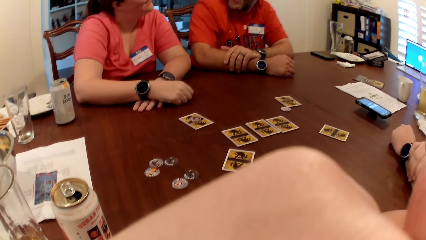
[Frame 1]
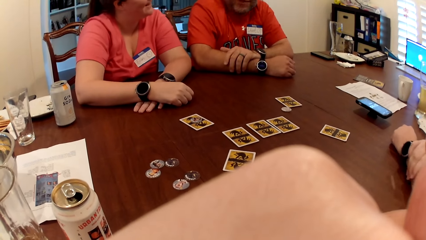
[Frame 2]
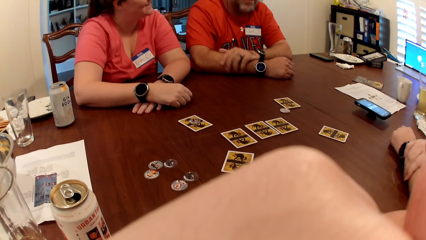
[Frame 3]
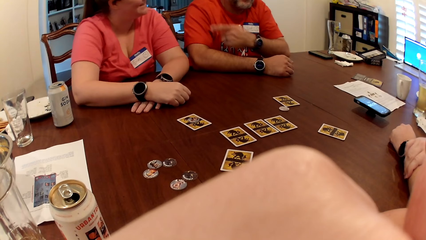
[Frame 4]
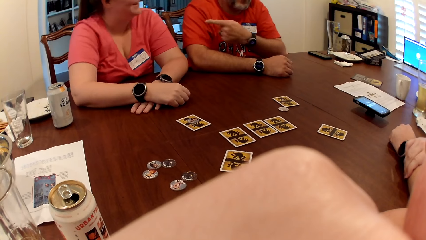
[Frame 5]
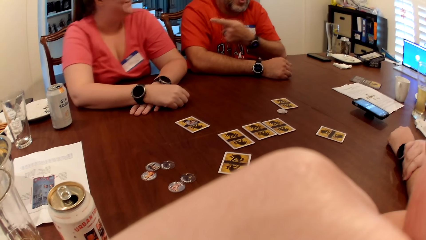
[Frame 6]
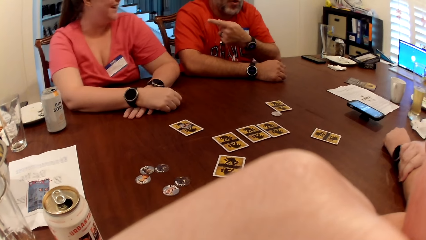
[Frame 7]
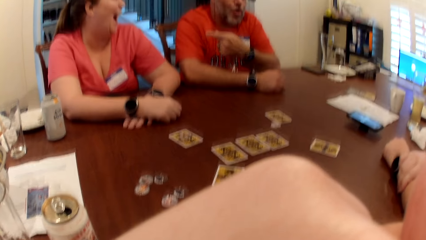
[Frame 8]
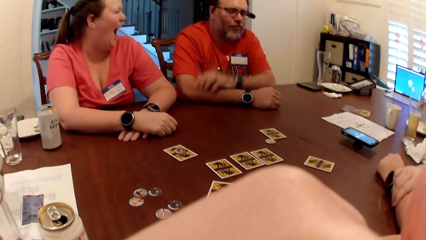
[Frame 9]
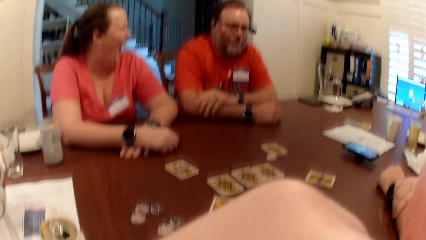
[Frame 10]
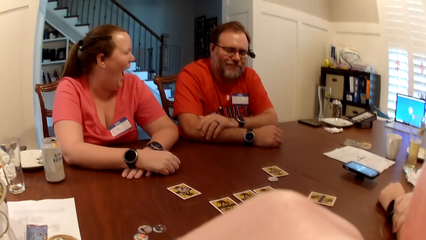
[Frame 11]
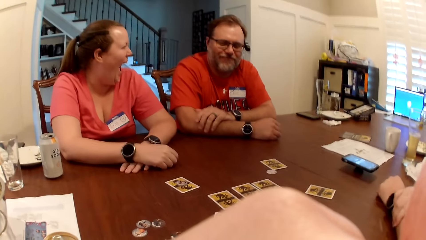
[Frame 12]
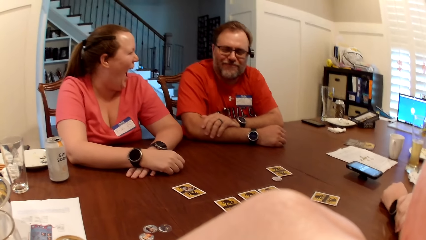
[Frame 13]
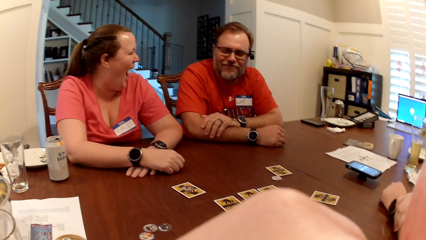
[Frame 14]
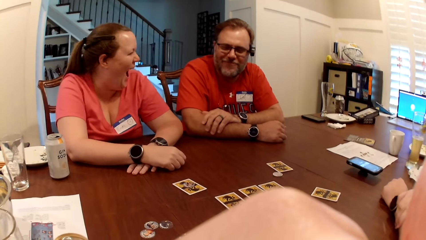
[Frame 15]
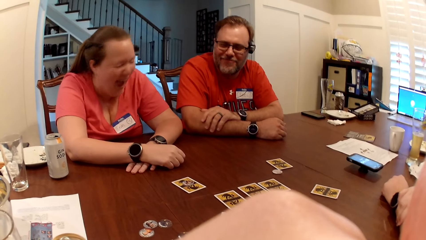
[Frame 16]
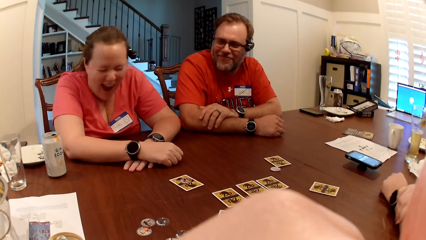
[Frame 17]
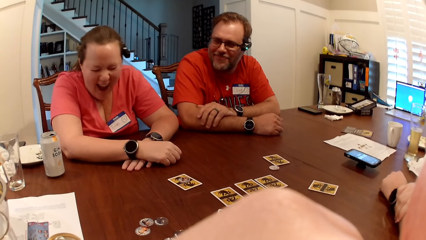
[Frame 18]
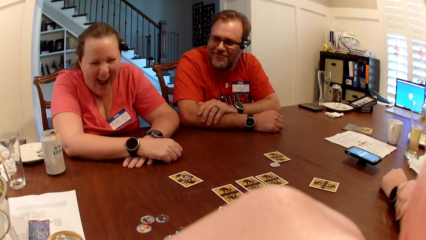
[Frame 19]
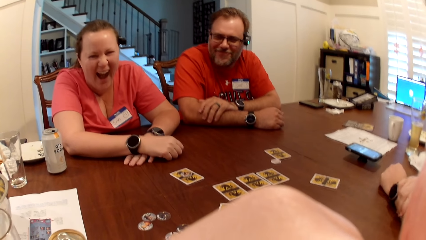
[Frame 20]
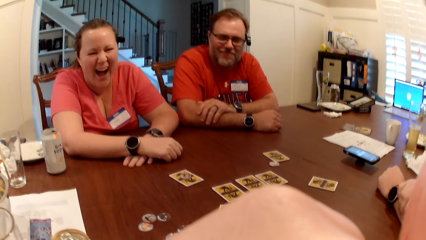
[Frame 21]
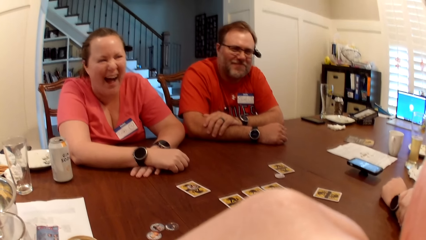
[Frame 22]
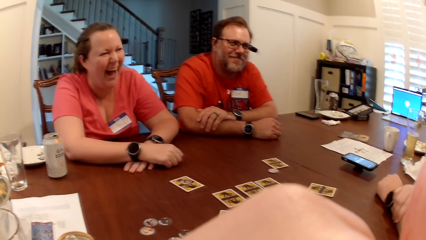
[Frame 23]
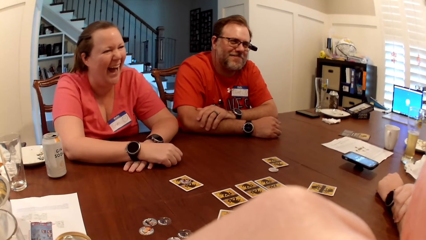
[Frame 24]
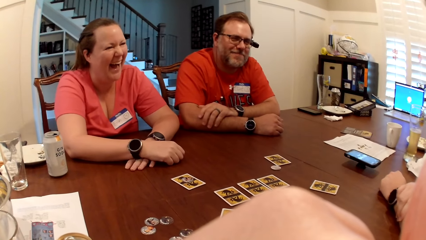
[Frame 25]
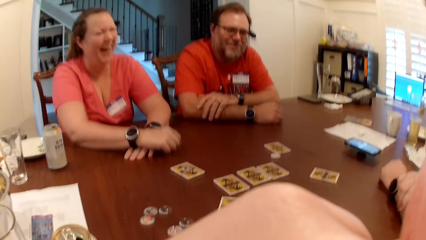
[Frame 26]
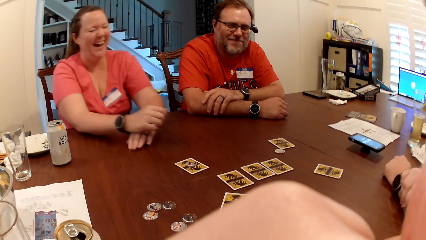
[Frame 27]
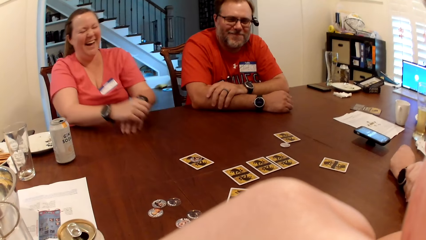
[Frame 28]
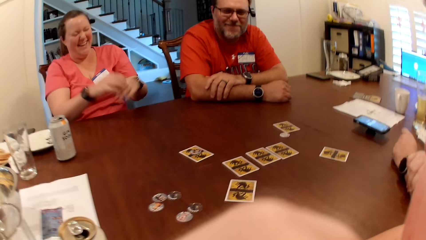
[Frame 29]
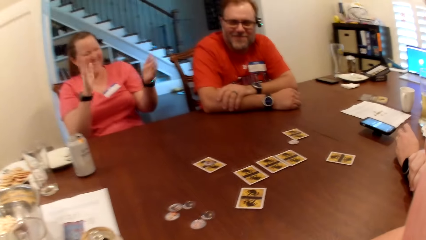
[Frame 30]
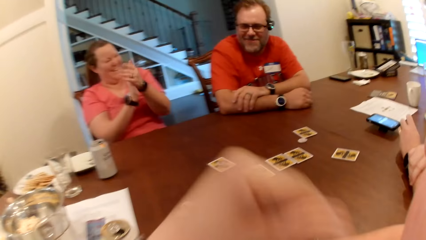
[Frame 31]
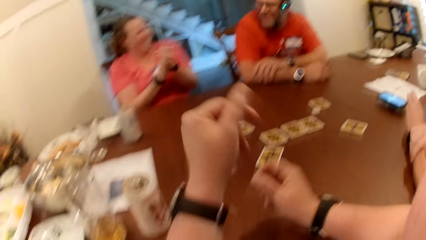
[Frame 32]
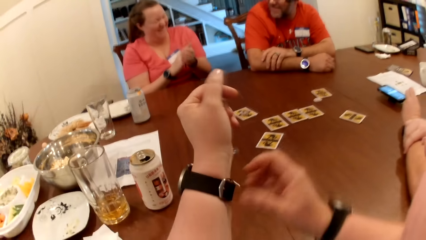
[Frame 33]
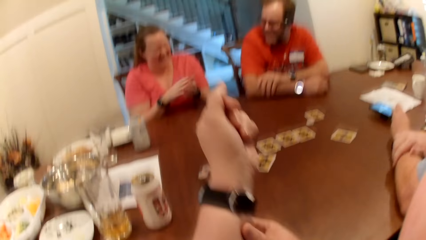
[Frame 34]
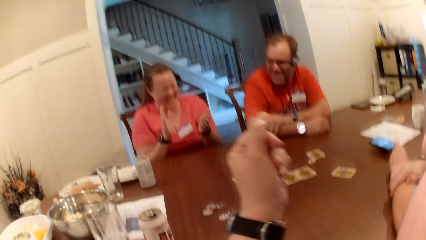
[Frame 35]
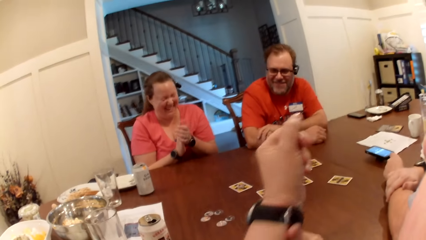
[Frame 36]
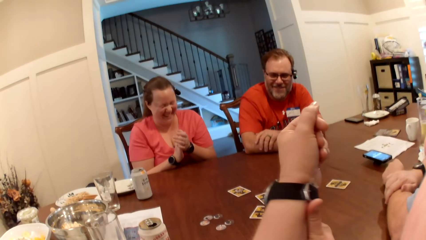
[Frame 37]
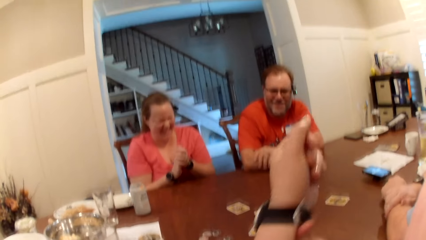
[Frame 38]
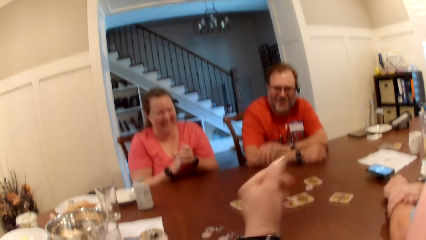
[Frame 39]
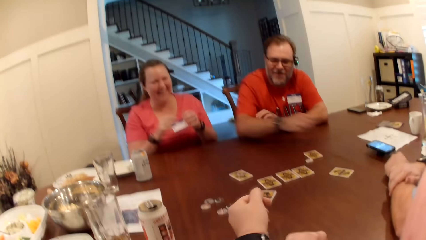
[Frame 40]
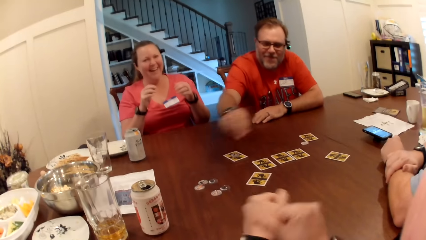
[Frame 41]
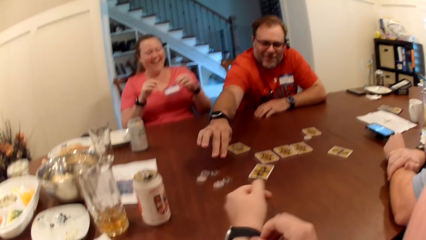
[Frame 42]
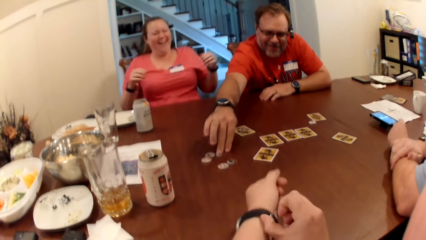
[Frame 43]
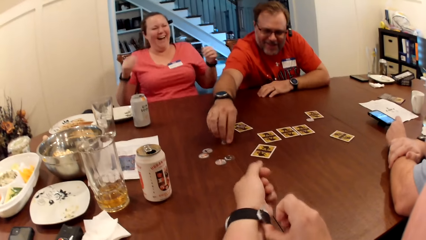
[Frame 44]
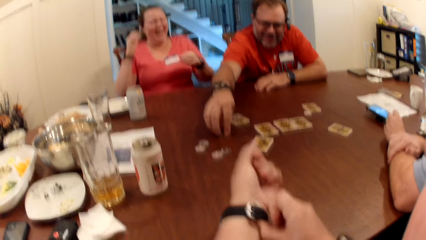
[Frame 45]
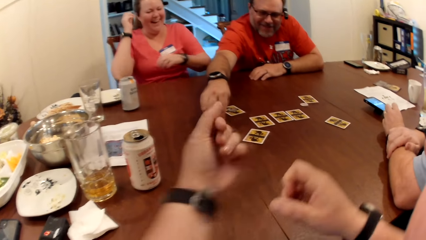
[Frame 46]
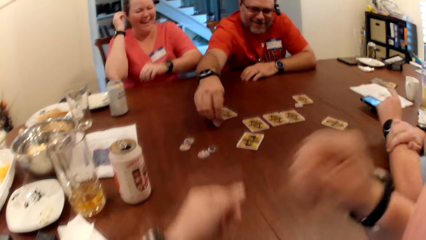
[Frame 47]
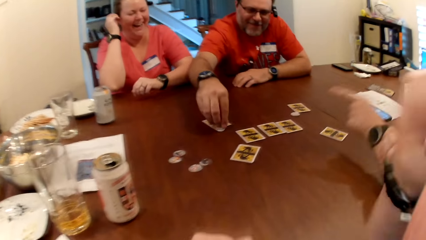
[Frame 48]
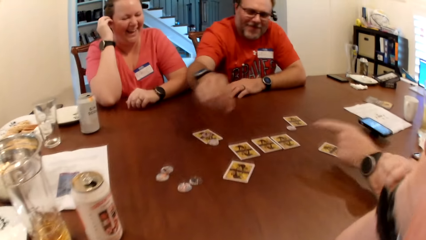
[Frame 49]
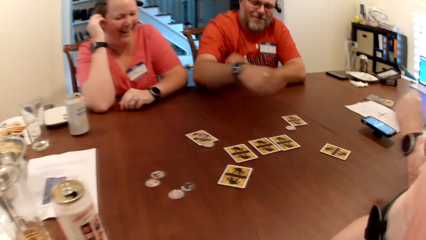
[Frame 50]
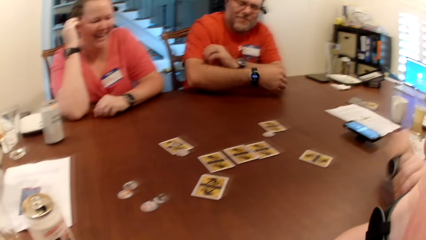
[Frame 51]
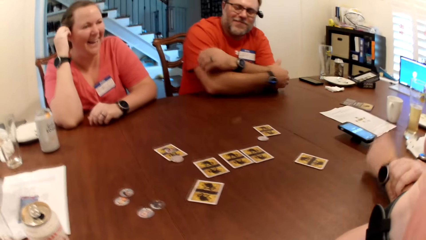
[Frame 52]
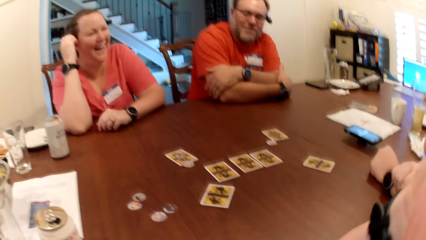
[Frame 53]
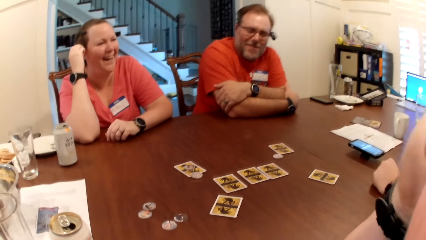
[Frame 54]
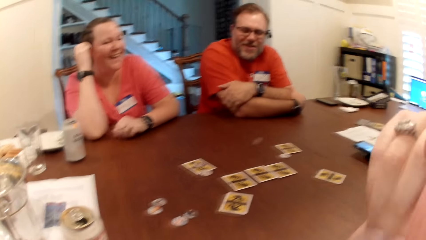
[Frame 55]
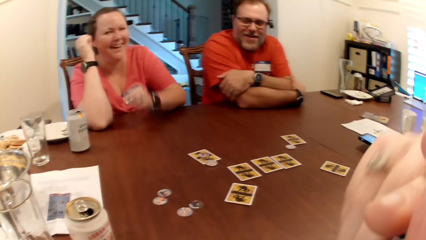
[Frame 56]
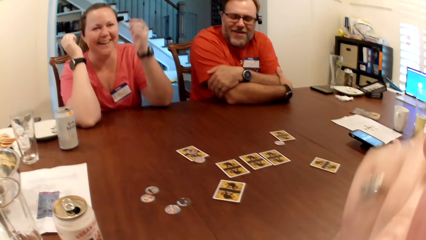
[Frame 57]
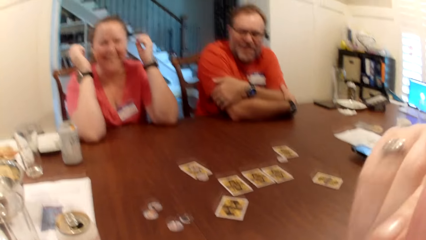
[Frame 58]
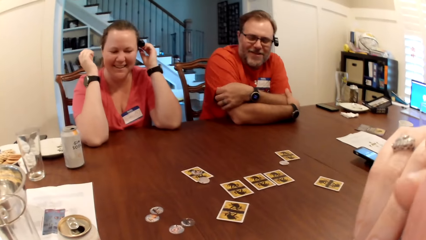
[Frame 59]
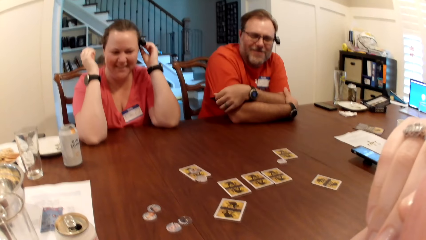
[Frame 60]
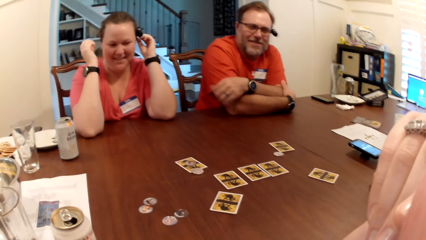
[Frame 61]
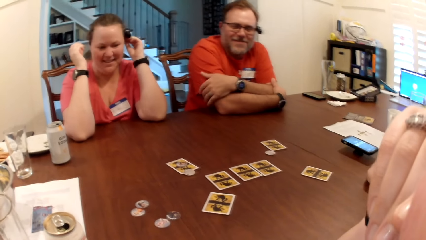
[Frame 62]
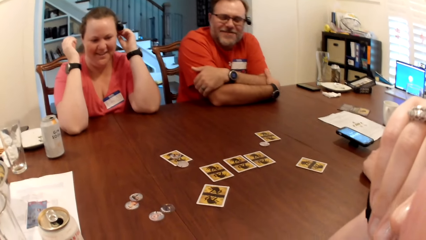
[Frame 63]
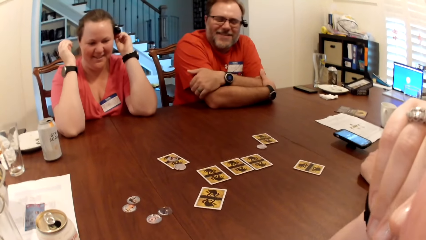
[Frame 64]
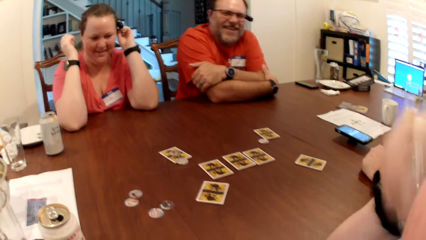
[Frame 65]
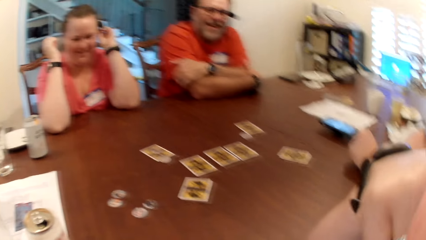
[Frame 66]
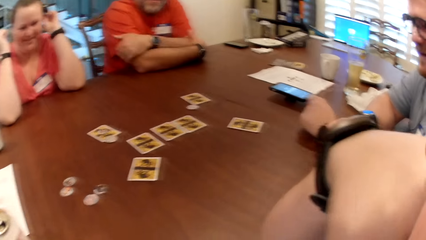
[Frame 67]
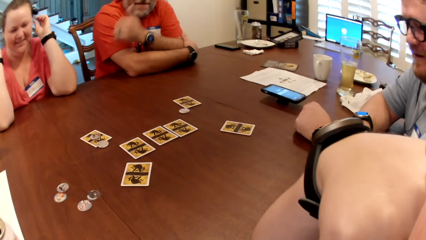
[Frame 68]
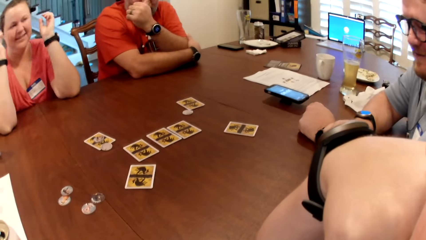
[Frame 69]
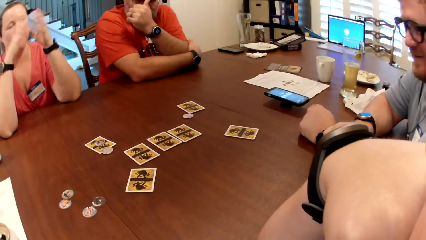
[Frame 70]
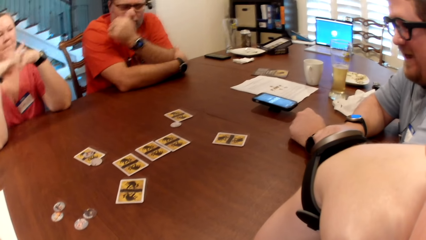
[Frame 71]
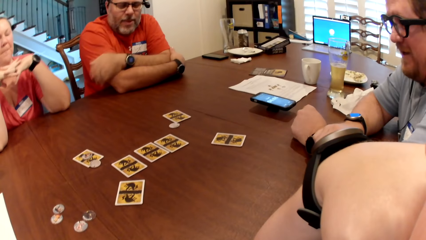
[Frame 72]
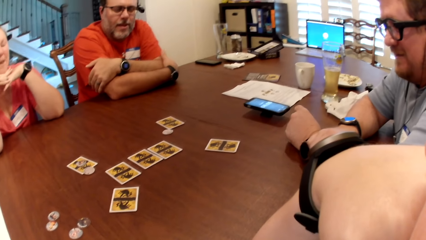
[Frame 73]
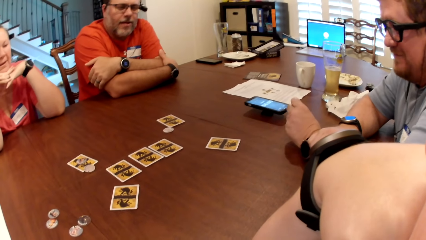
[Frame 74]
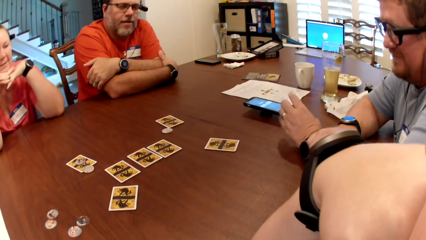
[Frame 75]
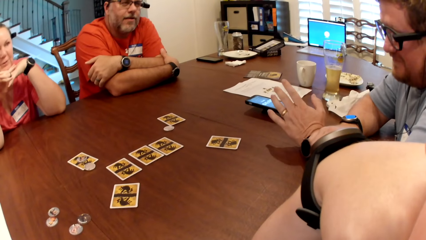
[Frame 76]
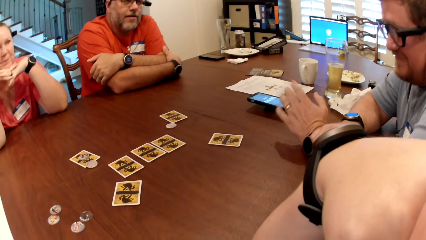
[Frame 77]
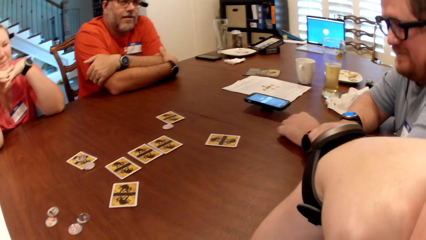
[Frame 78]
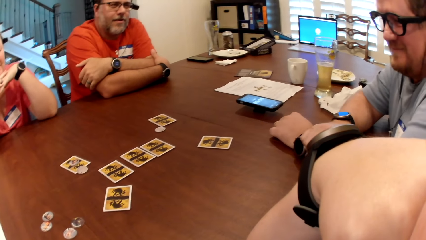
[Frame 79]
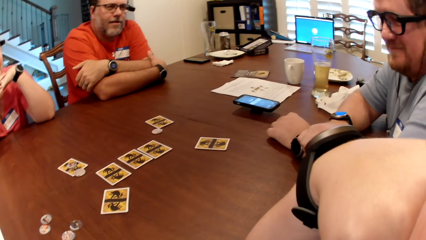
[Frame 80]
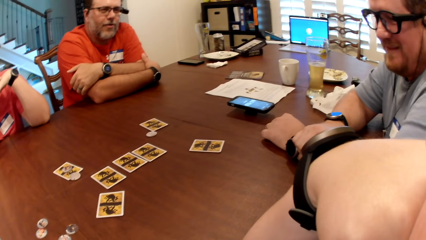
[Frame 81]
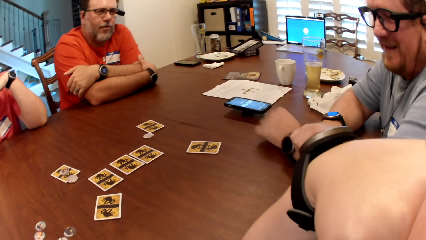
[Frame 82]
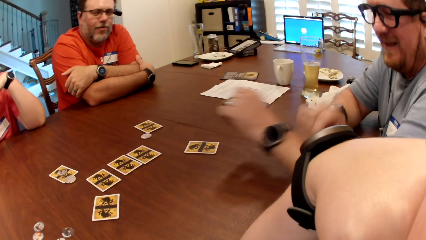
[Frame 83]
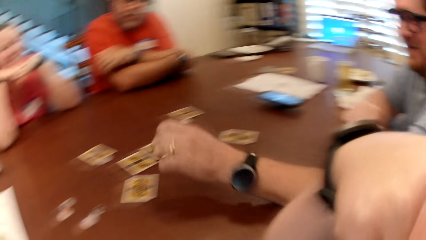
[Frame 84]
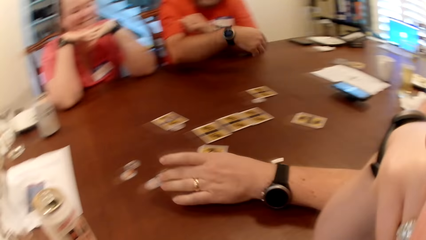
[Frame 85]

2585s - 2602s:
The woman claps her hands. The camera wearer lifts his hand. They touch her left hand. A man moves a chip on the table with his right hand. The woman touches her ear with her right hand. The woman touches the microphone in her ear with her left hand. Another man touches his nose with his left finger.
